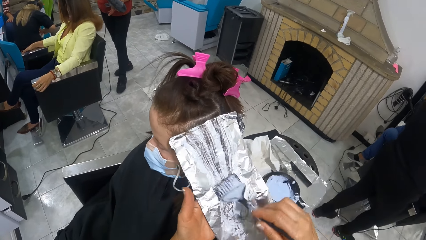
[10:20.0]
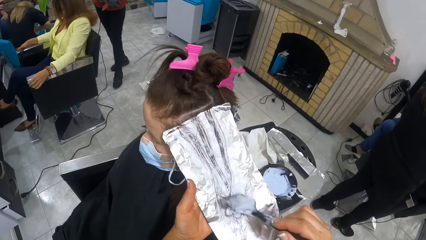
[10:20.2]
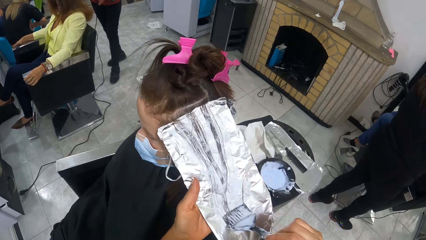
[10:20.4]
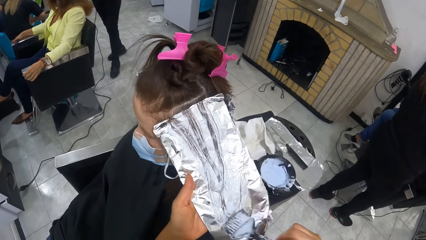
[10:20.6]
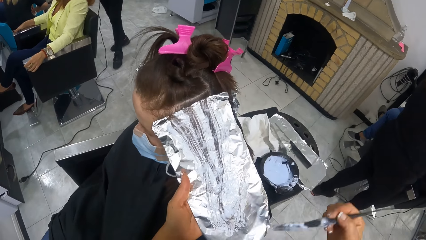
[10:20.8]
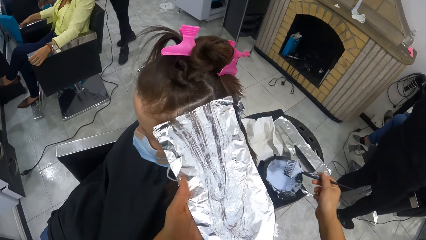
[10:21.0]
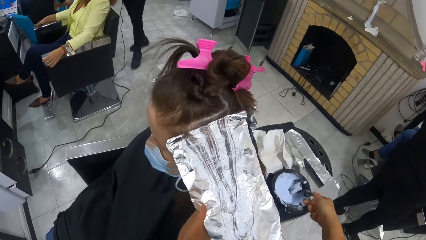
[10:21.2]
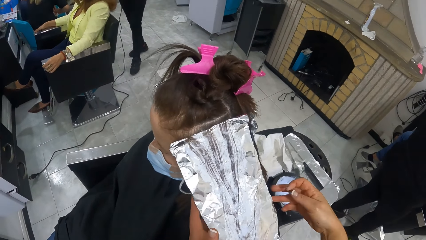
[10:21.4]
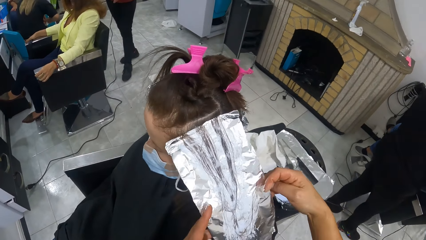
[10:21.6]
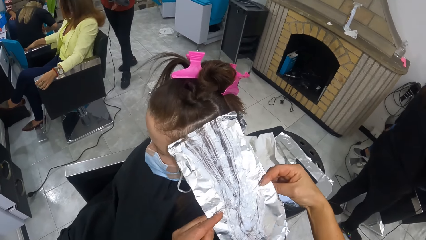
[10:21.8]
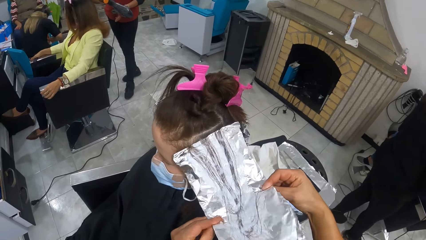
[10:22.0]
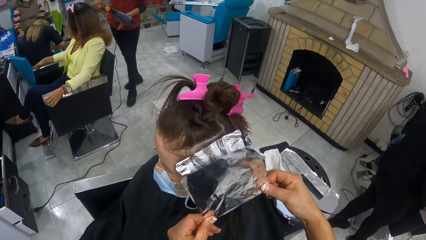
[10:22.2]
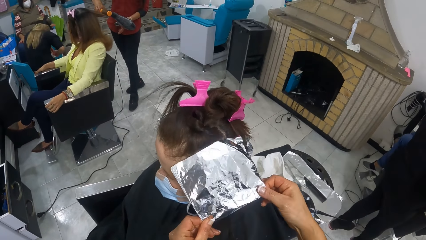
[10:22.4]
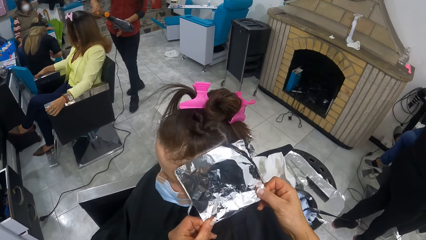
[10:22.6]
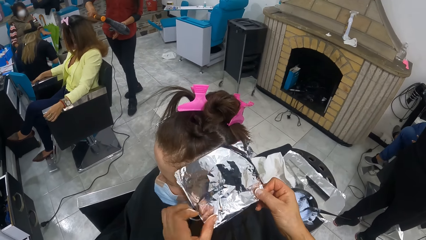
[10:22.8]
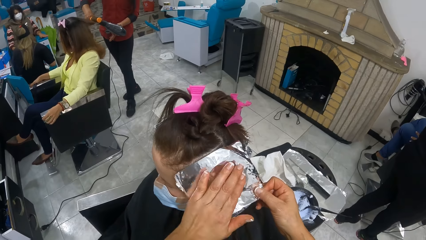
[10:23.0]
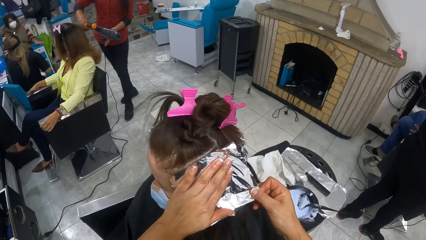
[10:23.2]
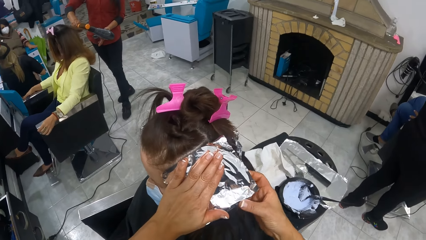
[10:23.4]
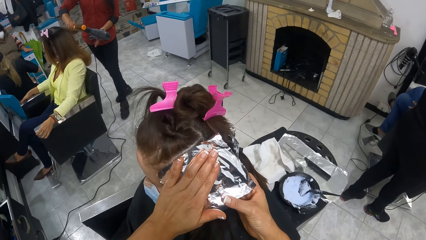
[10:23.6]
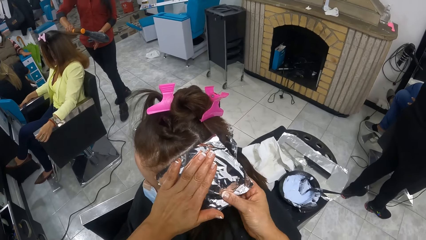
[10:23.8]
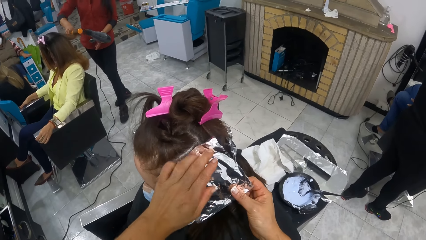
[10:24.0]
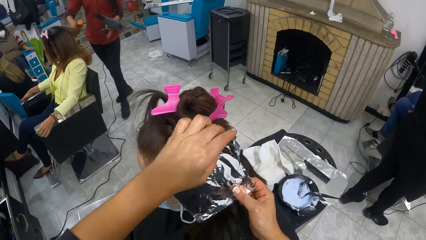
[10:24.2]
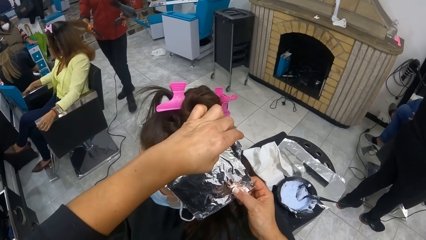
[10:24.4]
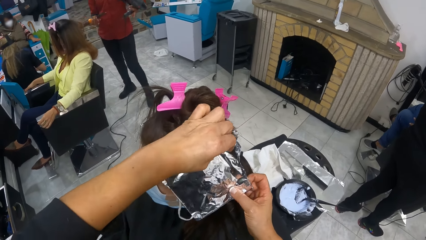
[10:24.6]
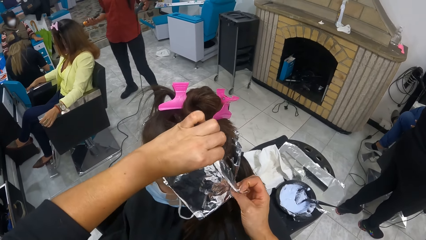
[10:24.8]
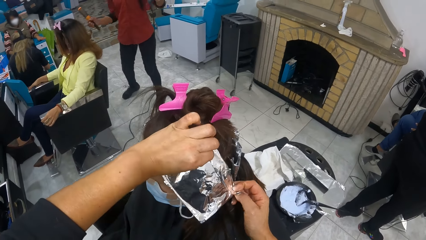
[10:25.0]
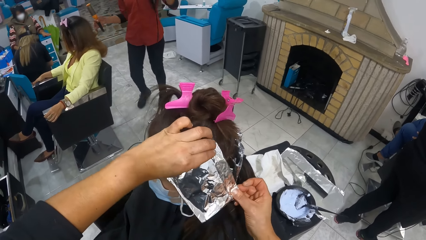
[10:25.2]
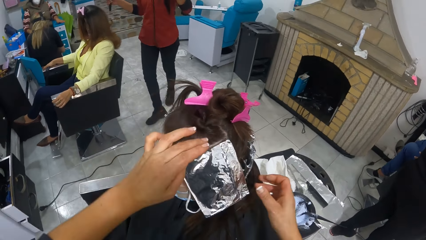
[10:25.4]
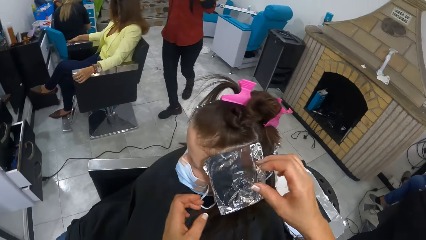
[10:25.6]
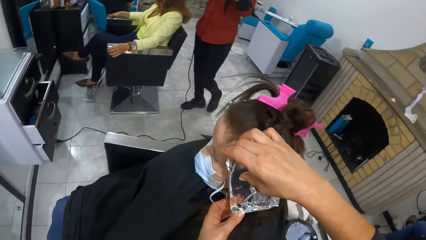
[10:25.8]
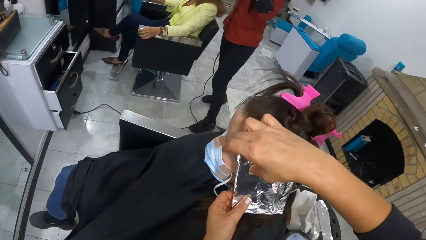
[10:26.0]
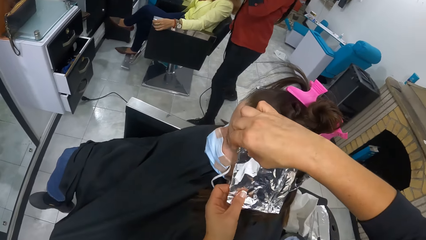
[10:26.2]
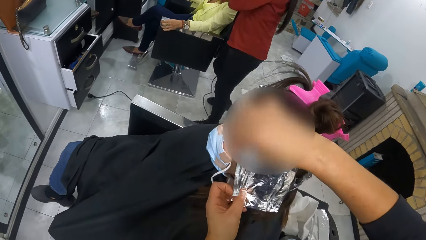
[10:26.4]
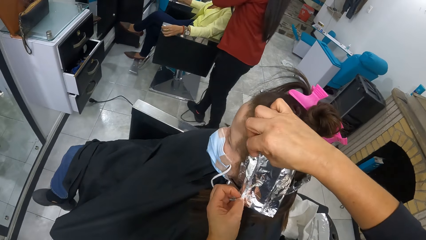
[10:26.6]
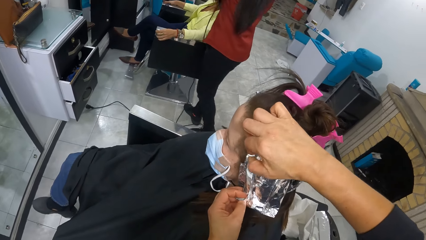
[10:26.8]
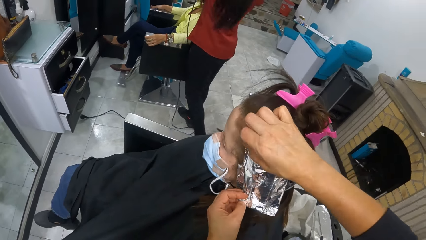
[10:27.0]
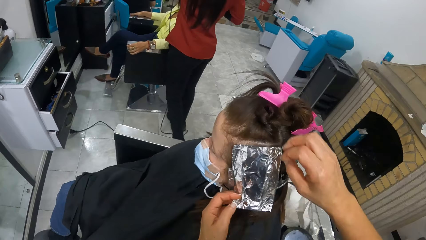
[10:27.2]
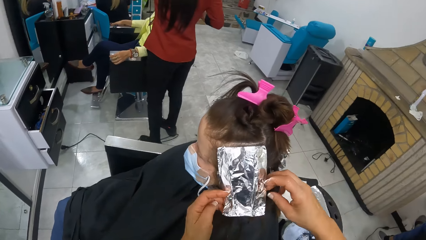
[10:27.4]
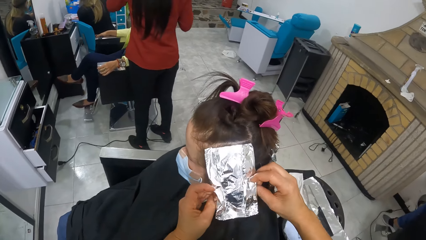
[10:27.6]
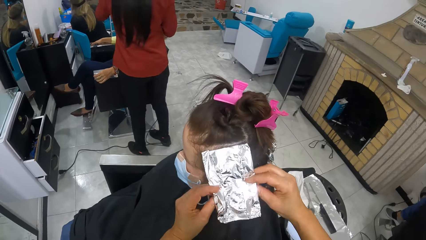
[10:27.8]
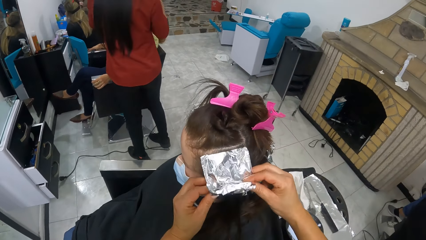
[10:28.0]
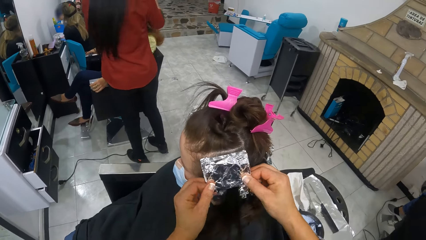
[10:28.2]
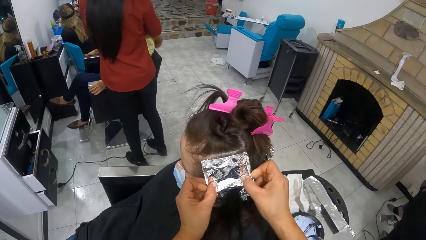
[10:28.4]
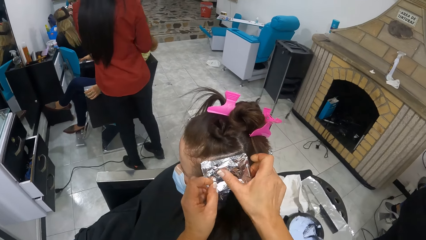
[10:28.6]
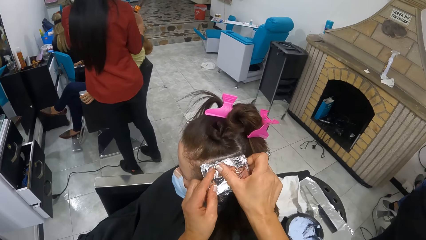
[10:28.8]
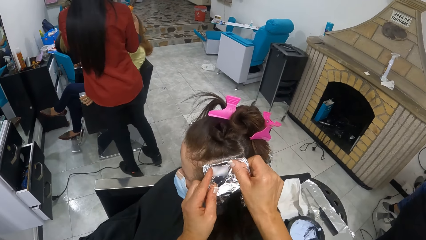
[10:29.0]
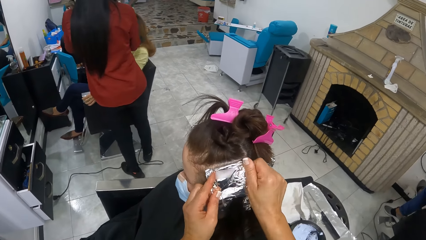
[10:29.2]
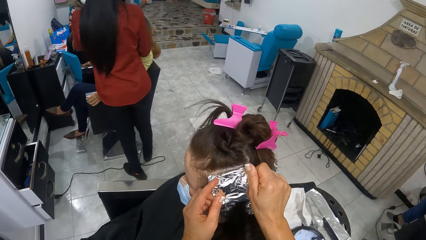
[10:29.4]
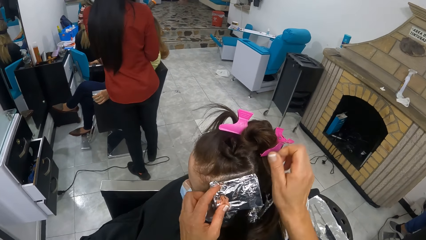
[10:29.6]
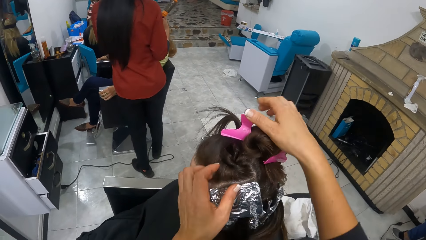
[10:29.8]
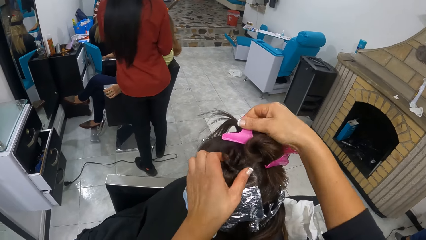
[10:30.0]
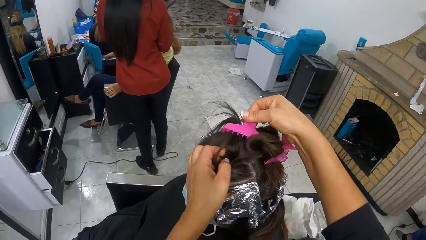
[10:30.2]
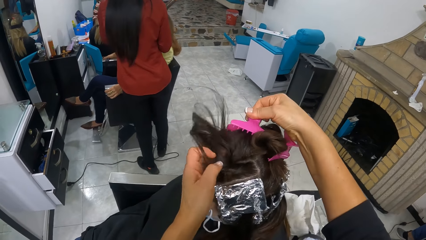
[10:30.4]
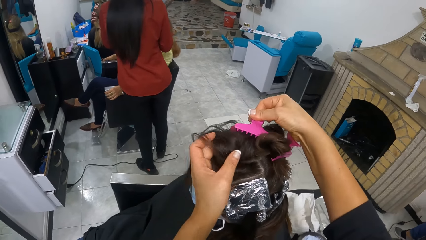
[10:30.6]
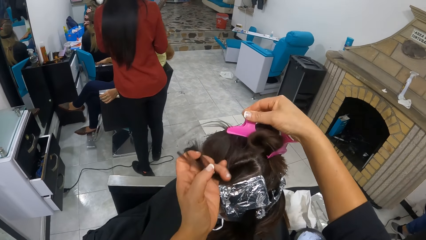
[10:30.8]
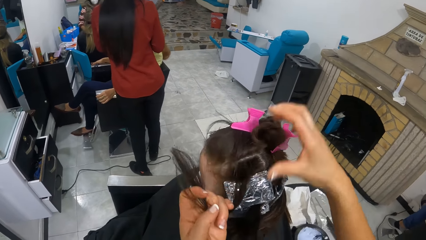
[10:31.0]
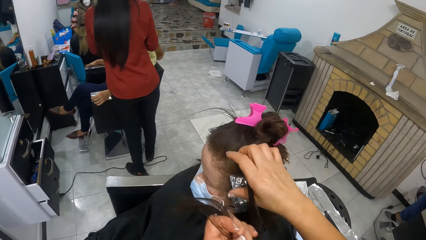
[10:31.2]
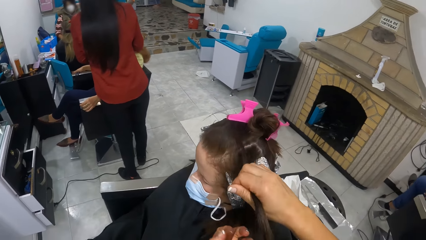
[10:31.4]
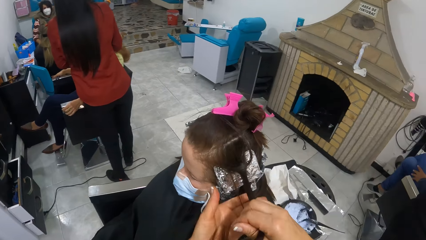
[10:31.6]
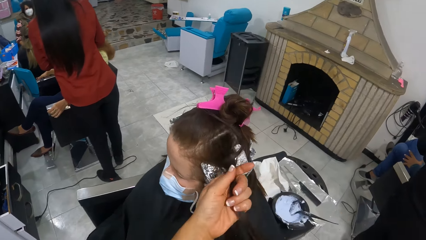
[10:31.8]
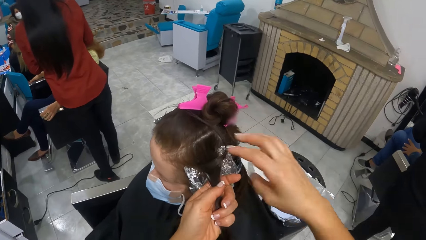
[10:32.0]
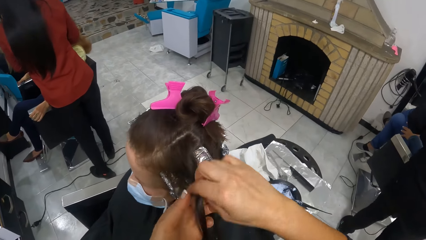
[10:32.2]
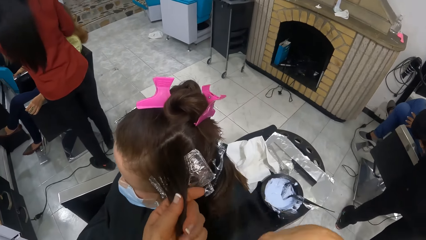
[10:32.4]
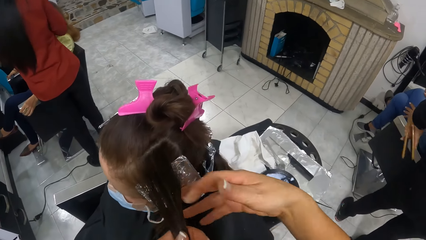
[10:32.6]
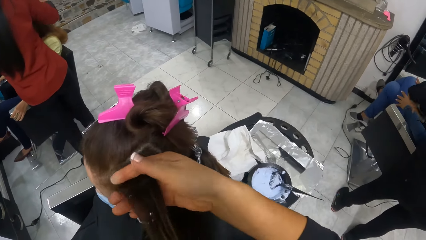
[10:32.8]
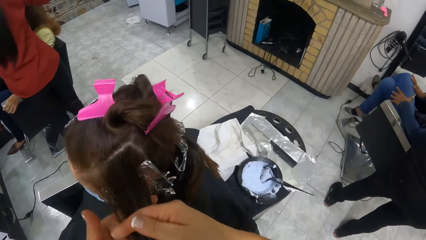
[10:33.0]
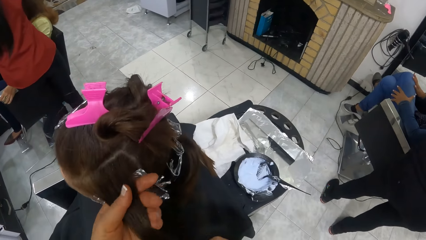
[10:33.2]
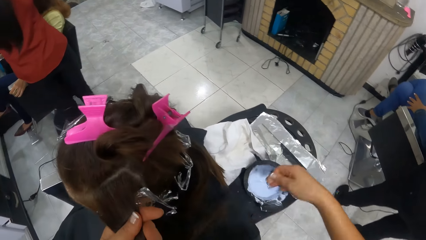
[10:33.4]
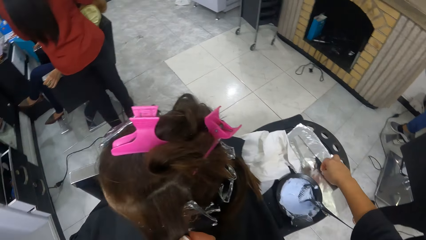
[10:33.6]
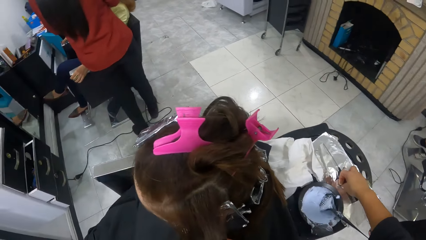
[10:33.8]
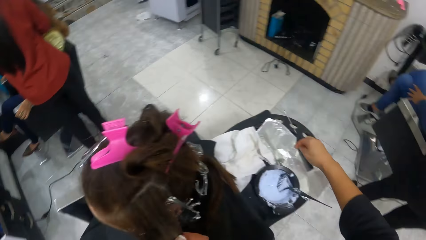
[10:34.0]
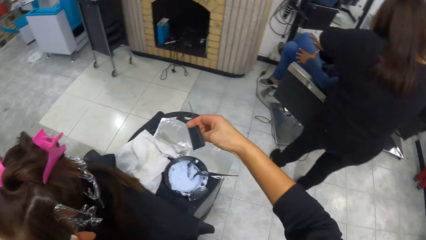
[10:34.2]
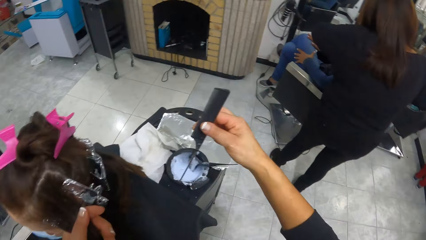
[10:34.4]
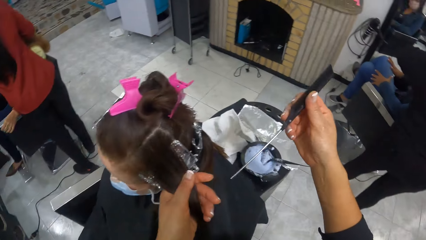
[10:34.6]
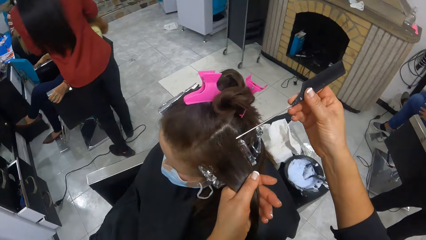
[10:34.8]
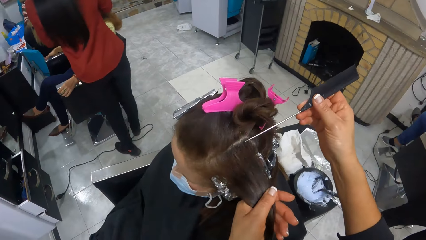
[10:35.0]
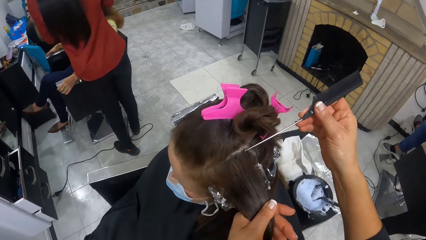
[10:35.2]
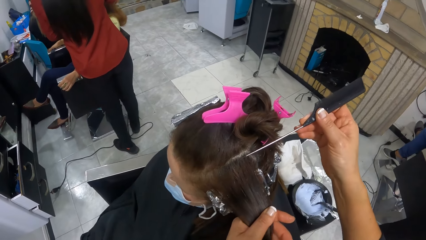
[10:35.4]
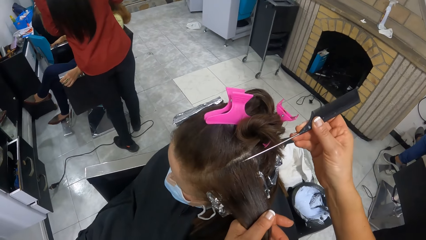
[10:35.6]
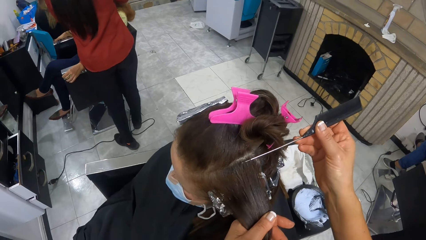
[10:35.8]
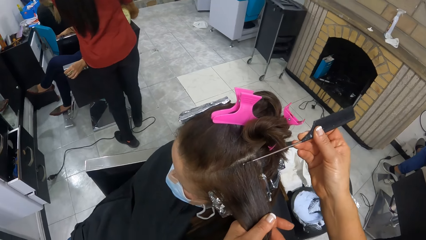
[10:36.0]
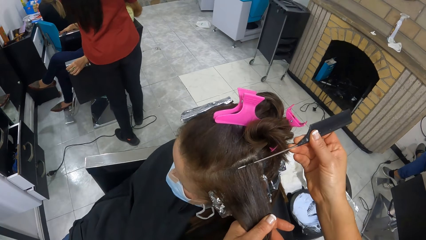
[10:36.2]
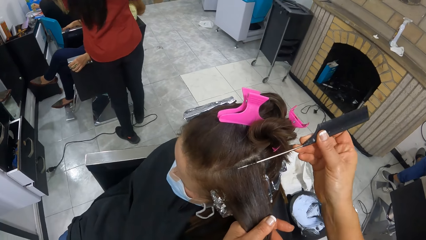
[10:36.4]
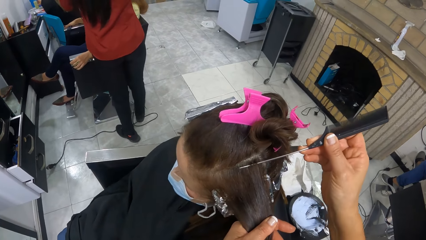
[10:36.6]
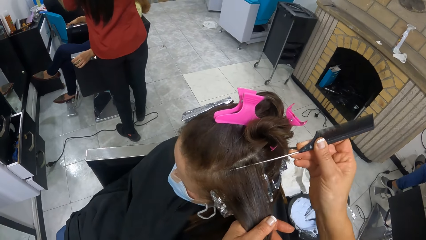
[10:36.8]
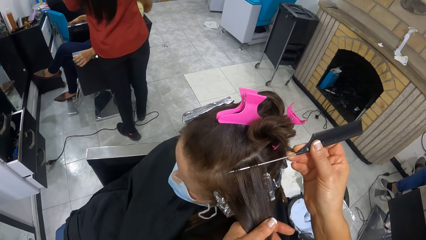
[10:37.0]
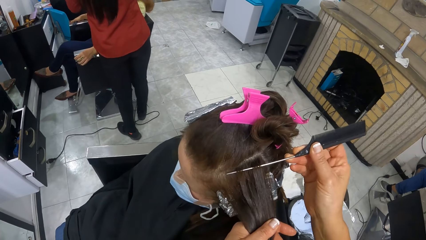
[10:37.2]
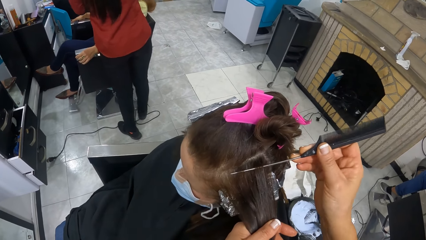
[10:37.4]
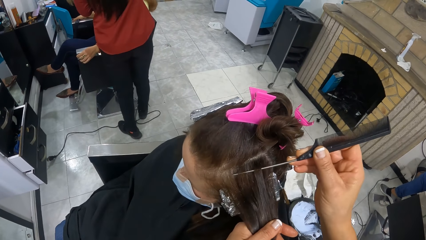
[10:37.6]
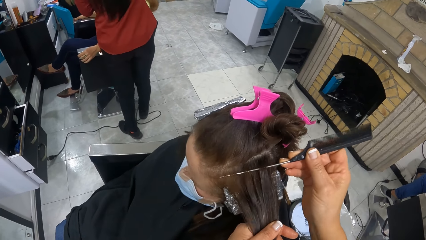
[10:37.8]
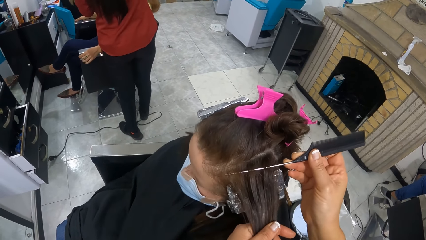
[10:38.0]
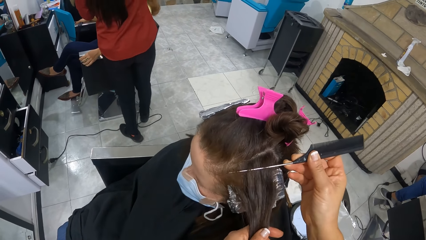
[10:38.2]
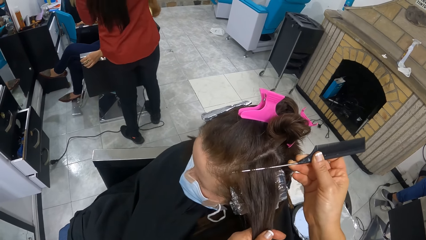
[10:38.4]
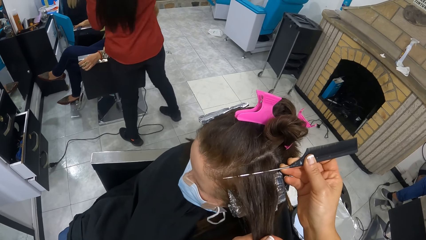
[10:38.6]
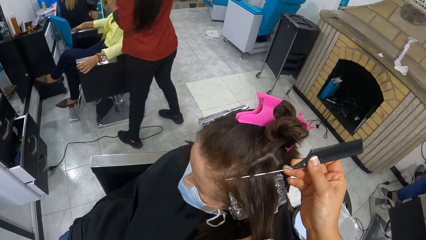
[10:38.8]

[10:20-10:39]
The camera wearer places the relaxer comb in the relaxer container with her right hand. She folds the foil paper with both hands. She unclips the woman's hair from the hair clip with her right hand. She pulls the woman's hair from the hair clip with her left hand. She adjusts the hair. She straightens the woman's hair with both hands. She holds the woman with her left hand. She picks the comb on the table with her right hand. She divides the woman's hair in her left hand with the comb in her right hand.
